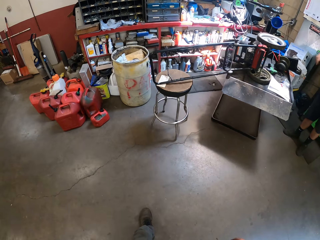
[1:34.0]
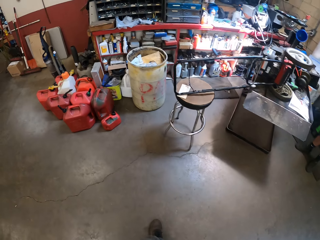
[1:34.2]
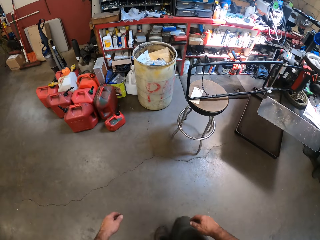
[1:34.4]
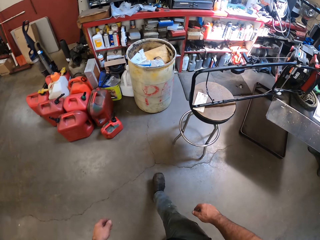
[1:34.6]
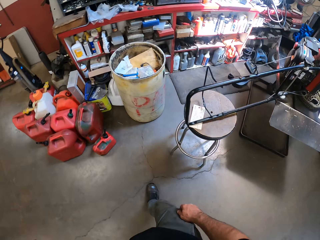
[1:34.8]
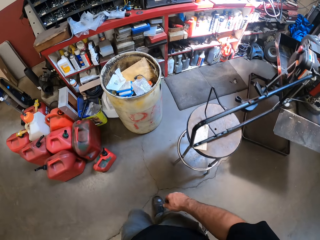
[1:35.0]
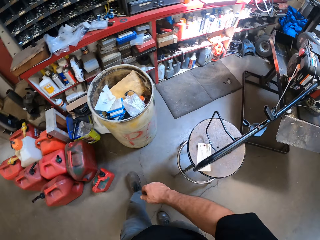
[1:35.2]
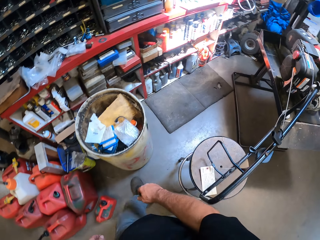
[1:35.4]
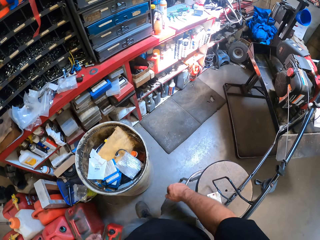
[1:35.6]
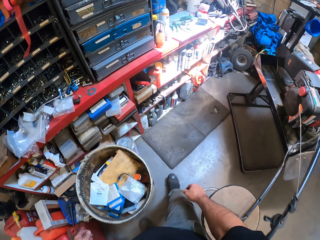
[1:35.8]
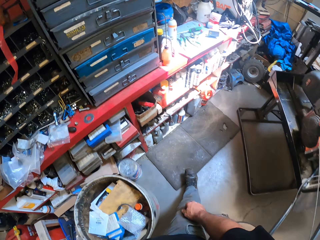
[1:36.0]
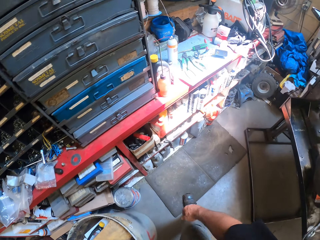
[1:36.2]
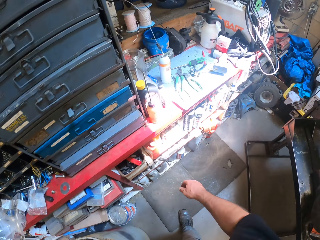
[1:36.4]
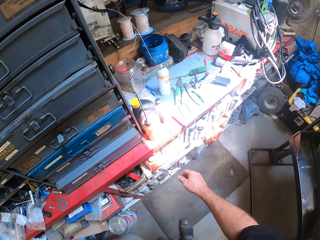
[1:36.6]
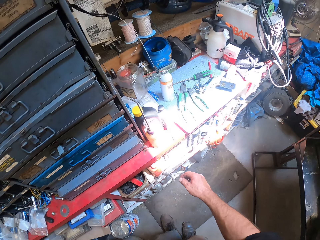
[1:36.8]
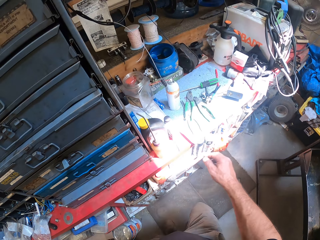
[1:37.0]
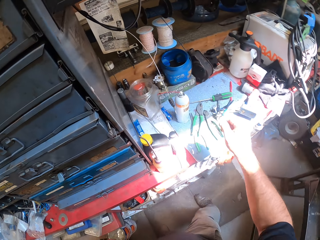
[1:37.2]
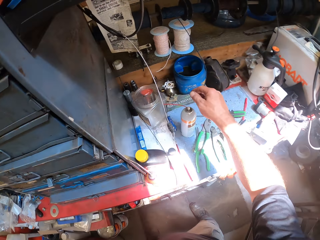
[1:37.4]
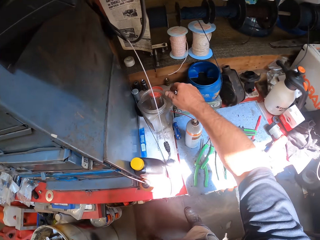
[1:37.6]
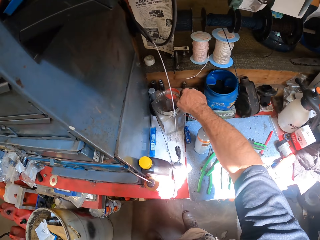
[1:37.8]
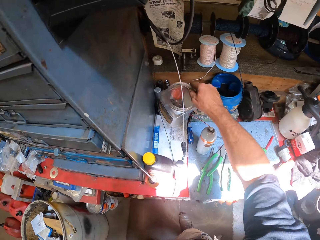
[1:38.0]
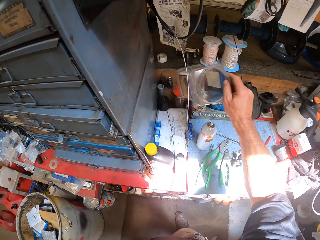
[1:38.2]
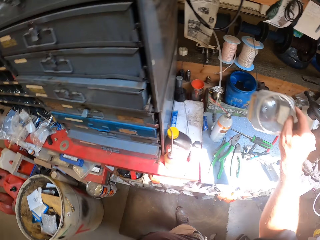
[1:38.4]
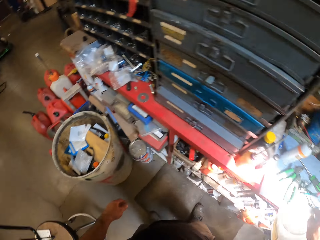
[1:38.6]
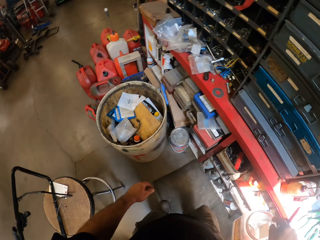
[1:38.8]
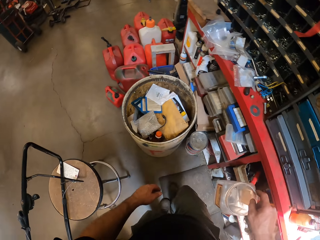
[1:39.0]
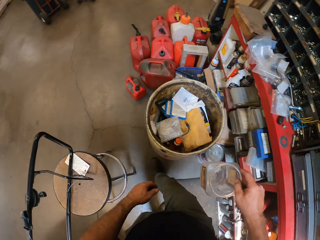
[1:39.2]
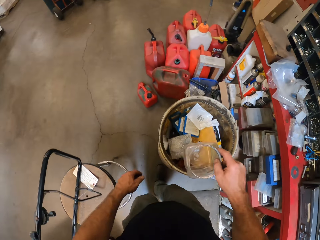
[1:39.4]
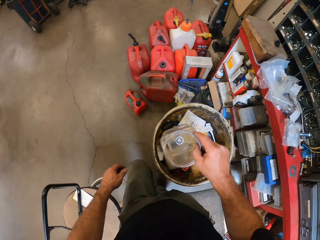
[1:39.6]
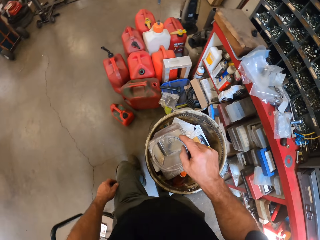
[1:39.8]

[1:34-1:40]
The apprentice points towards the left with his right hand. The camera wearer picks a jar or container from a table with his right hand.

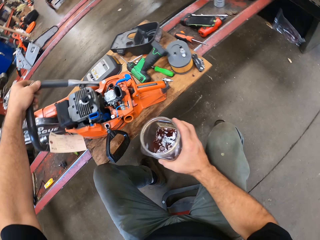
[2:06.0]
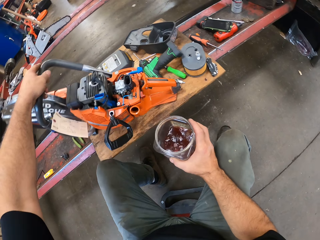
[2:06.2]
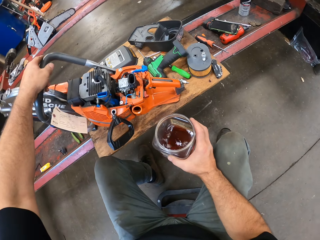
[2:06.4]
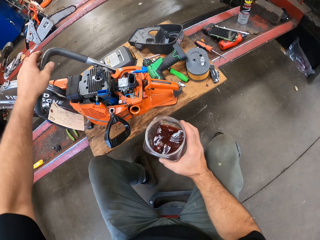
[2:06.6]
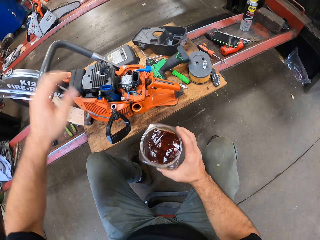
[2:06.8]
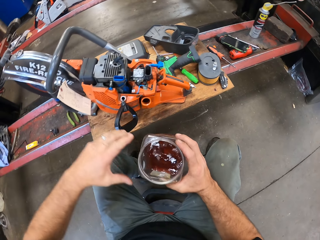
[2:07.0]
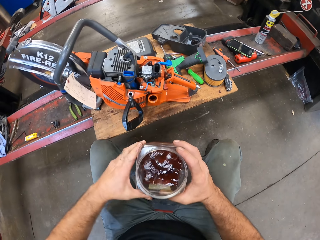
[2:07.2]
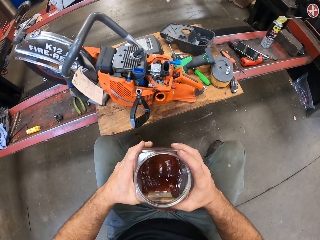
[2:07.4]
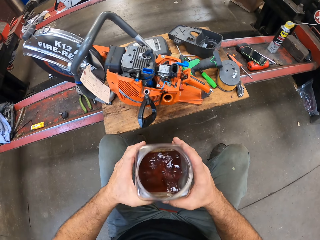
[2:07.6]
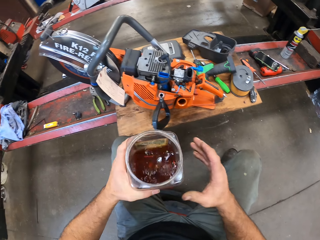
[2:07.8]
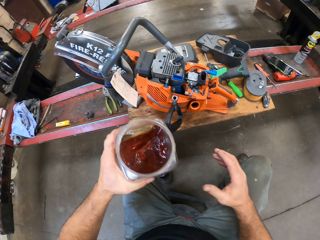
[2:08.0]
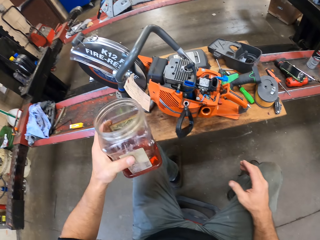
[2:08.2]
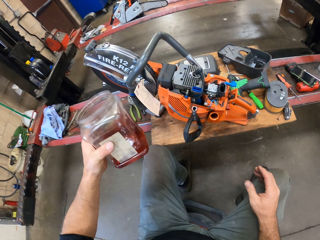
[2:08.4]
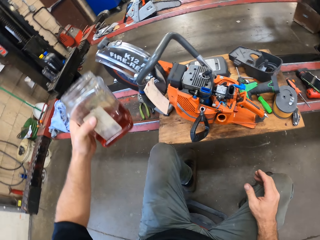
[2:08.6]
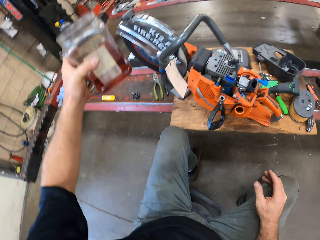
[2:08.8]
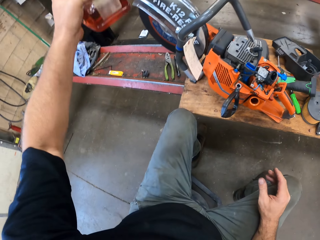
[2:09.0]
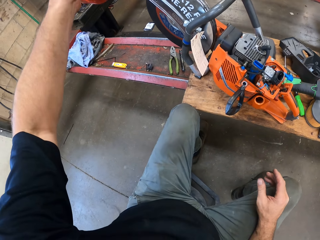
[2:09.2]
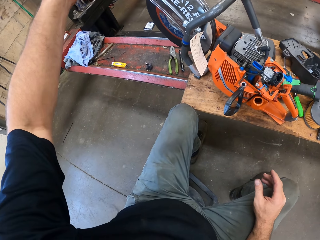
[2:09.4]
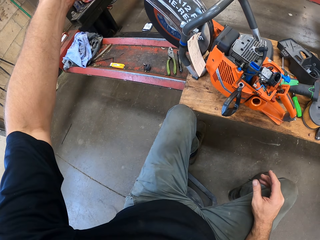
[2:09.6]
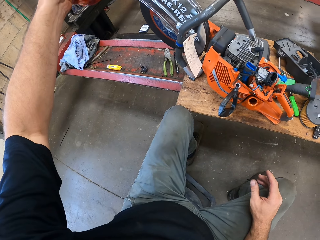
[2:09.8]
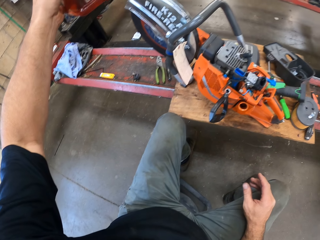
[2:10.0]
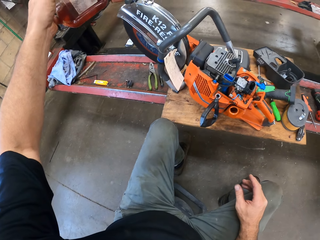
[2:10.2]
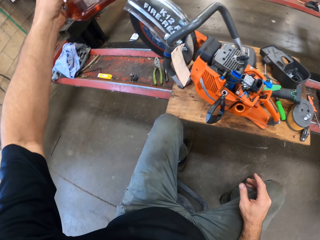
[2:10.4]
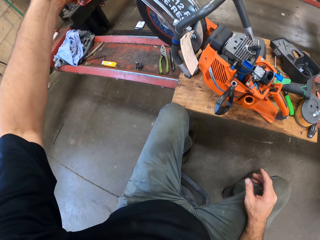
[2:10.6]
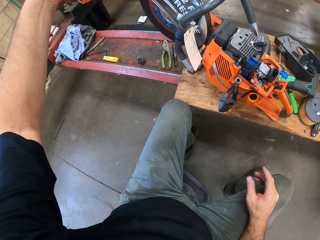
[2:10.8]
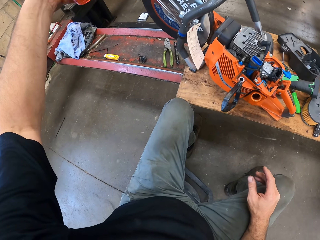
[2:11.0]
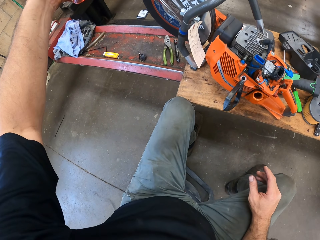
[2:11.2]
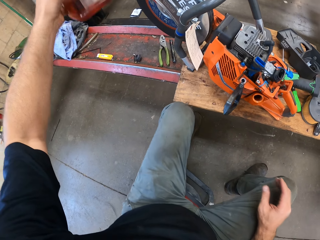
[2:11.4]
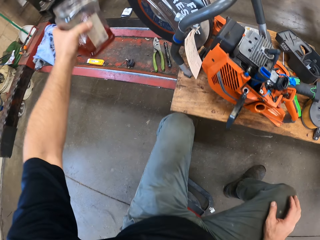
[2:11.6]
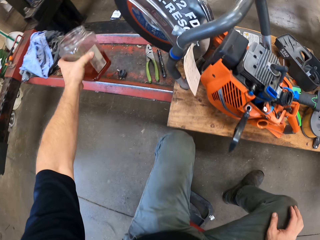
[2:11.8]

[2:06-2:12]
The camera wearer transfers the jar to his left hand. He holds fuel in the container.

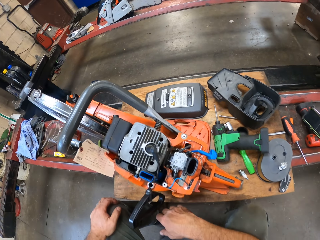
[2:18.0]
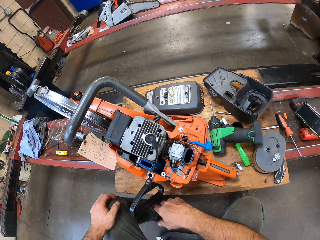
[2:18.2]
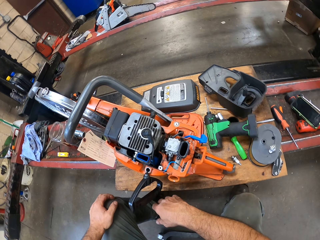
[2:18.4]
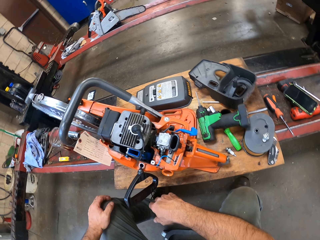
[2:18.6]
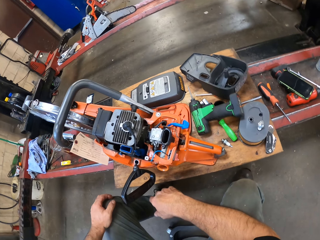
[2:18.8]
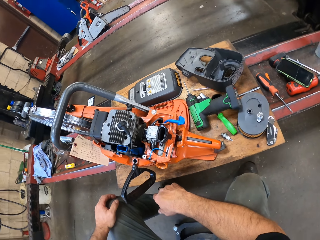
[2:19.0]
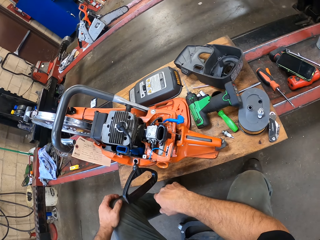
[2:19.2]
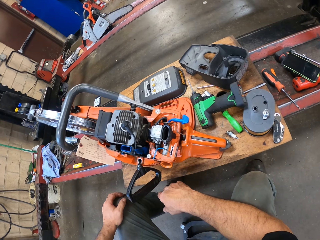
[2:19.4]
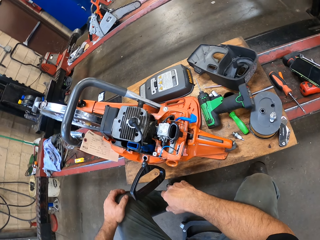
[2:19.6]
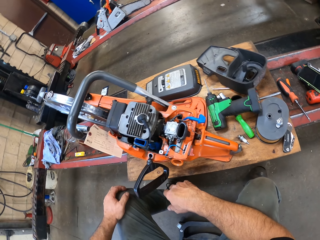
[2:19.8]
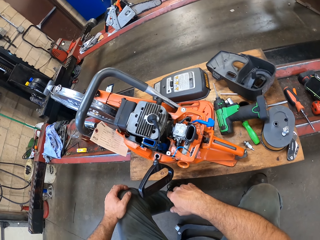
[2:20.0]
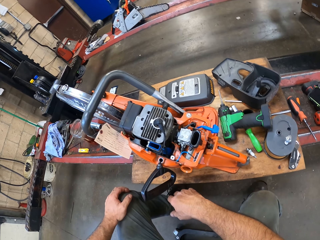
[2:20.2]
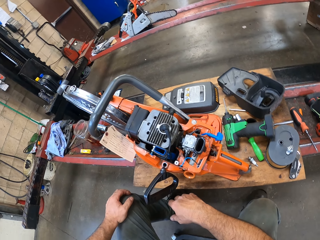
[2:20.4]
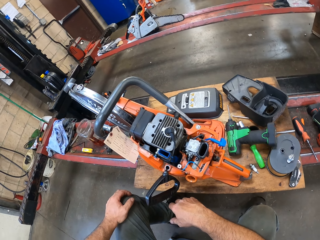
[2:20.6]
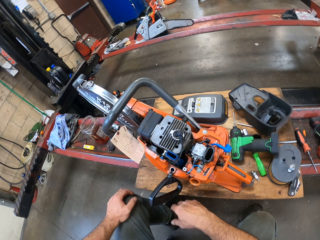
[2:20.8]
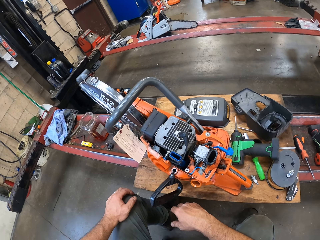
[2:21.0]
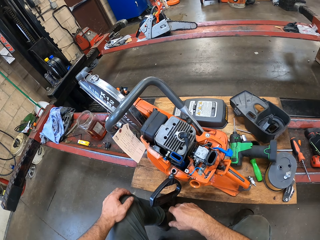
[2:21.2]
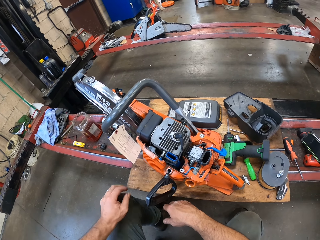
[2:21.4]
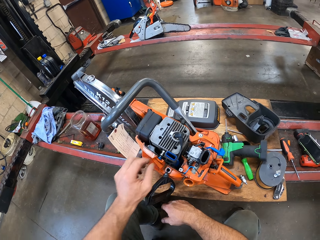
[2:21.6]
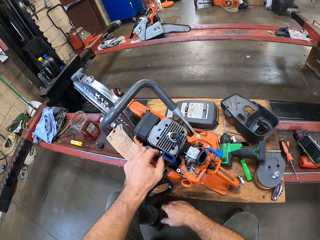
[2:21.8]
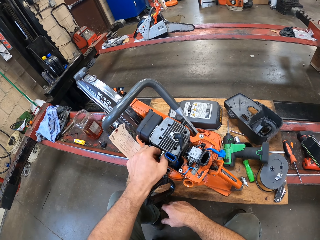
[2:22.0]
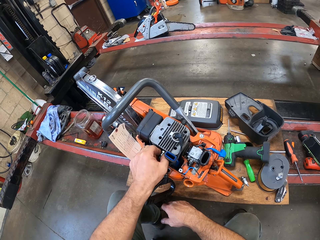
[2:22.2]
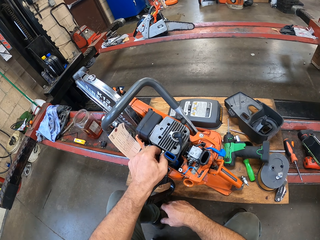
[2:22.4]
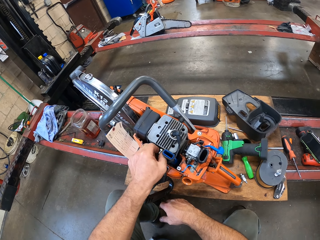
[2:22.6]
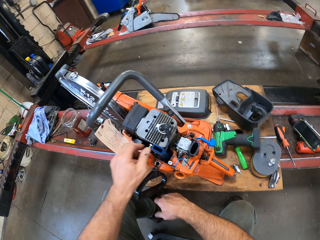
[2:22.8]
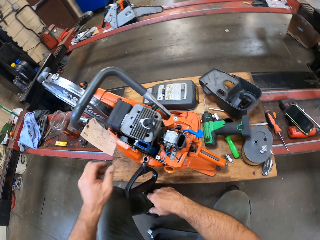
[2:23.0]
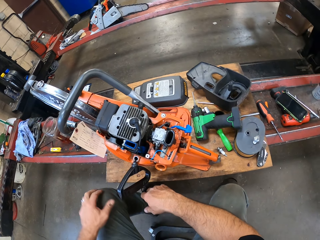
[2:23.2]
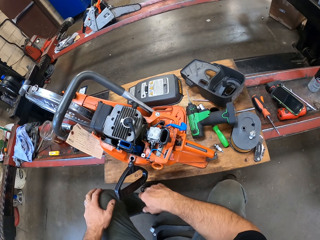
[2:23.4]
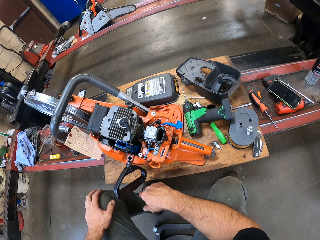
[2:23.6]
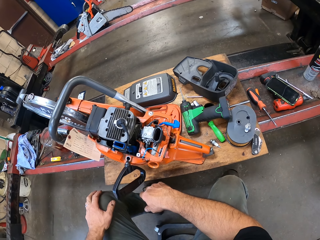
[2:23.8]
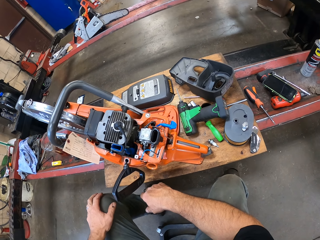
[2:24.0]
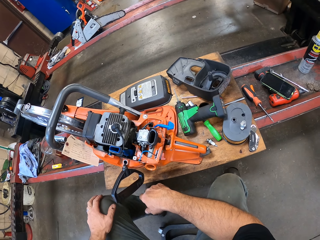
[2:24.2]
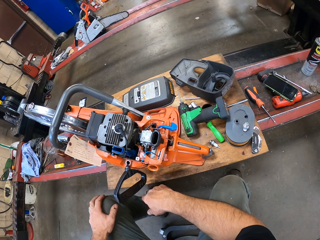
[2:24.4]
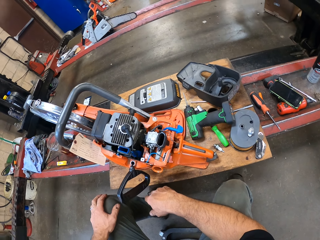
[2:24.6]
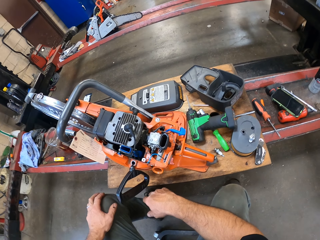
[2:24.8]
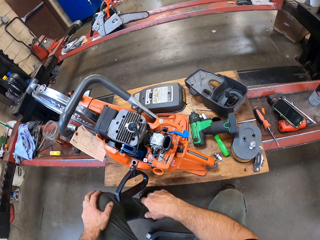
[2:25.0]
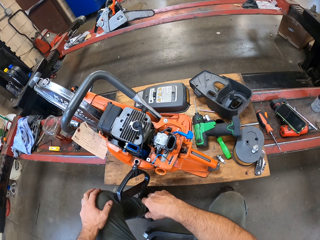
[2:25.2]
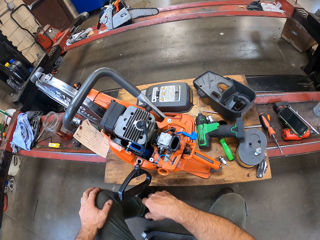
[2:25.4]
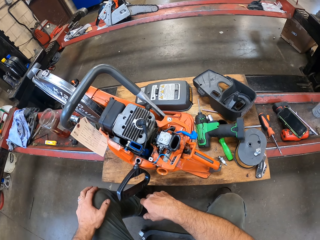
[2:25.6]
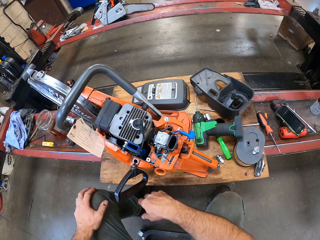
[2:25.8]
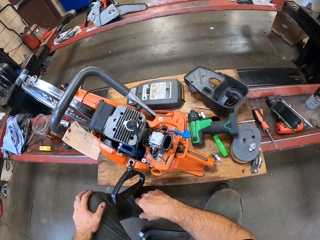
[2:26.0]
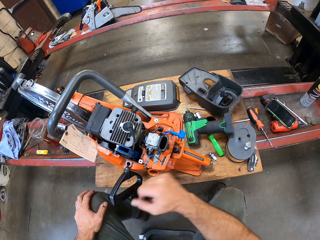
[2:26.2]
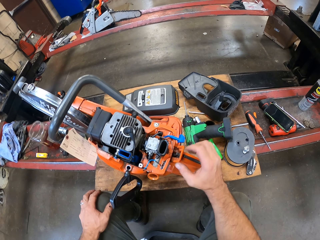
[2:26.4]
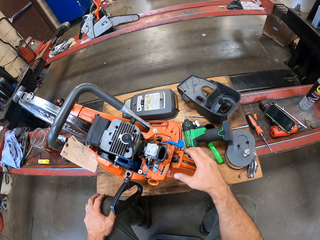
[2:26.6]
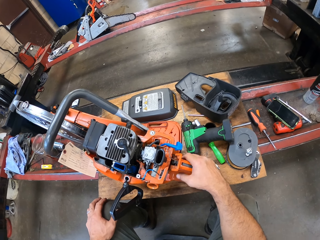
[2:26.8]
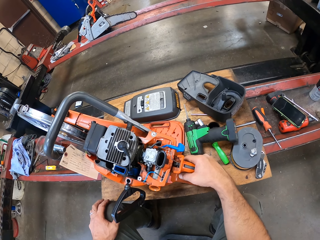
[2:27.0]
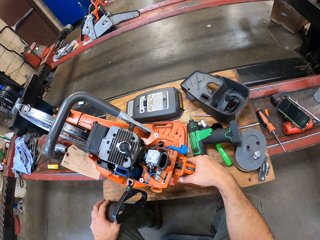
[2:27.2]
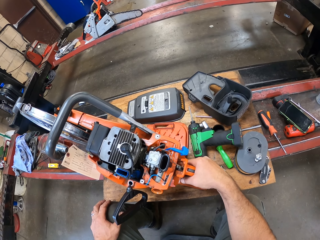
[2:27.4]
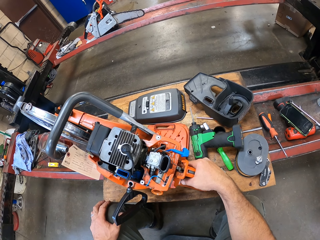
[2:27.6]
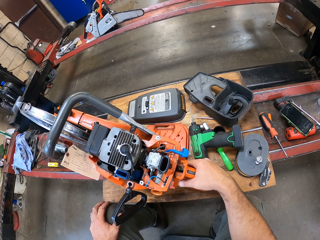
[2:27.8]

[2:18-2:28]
The camera wearer touches a knob on the circular hand saw with his left hand. He holds his knees. He touches the hand saw. He holds the circular hand saw's handle with his right hand.
